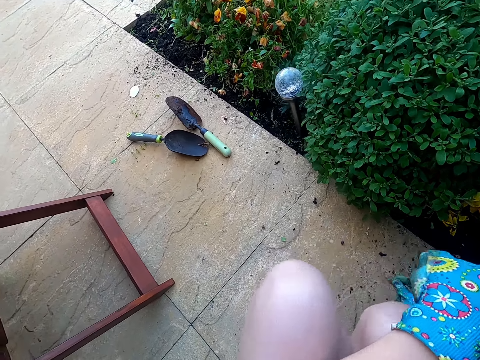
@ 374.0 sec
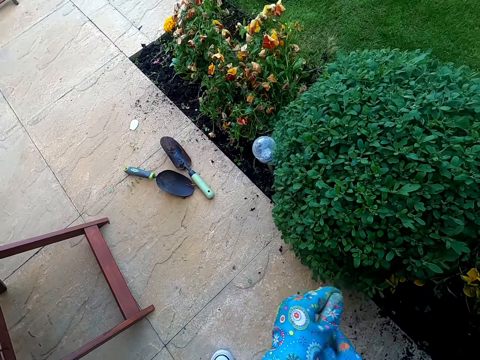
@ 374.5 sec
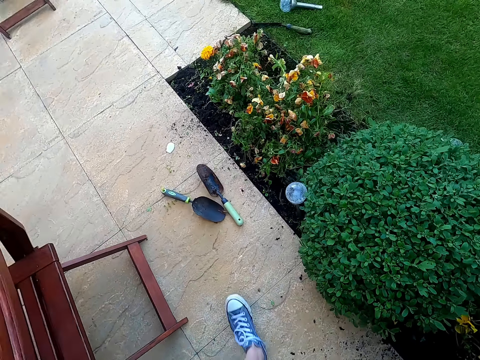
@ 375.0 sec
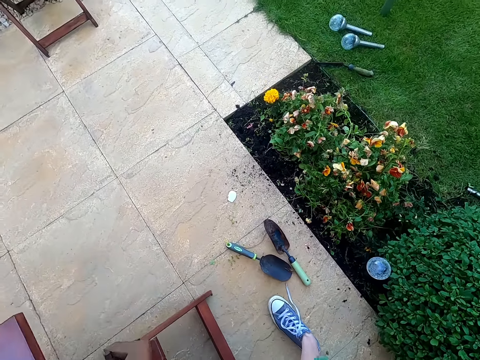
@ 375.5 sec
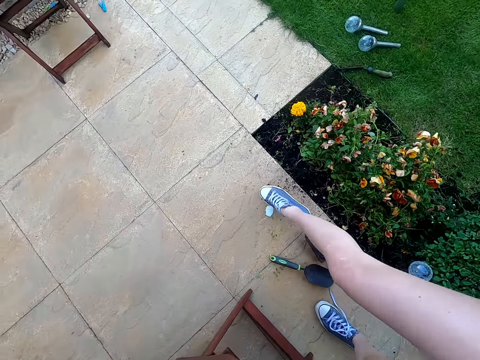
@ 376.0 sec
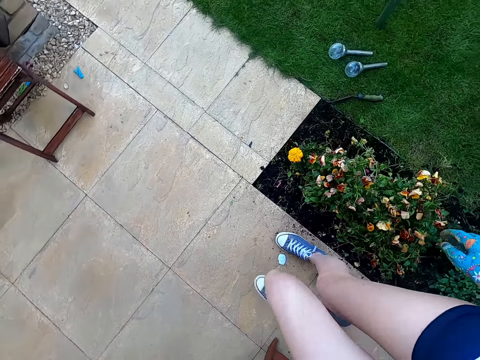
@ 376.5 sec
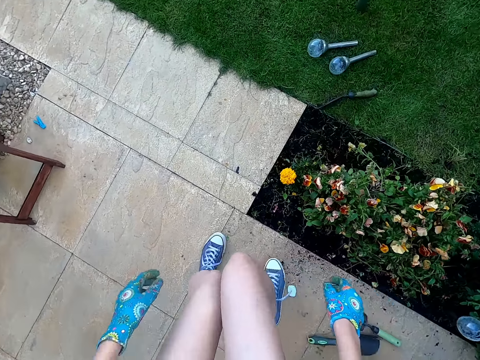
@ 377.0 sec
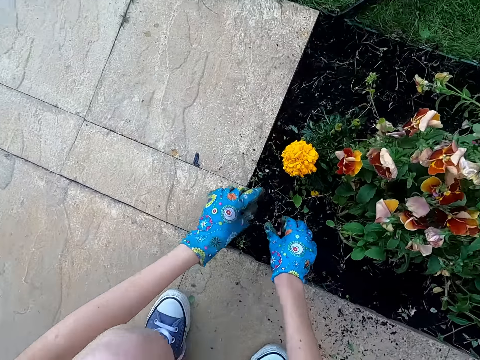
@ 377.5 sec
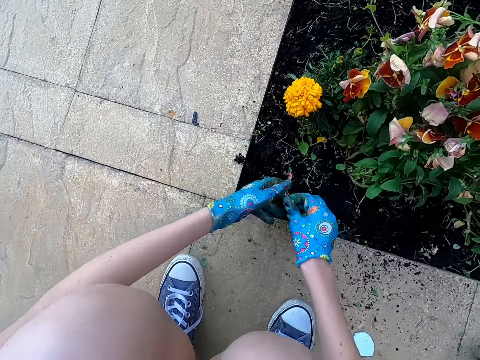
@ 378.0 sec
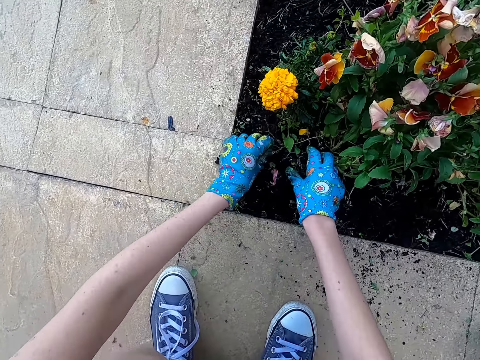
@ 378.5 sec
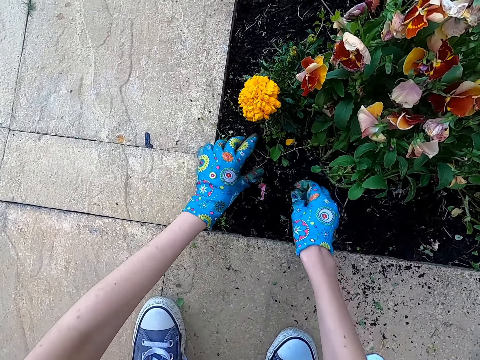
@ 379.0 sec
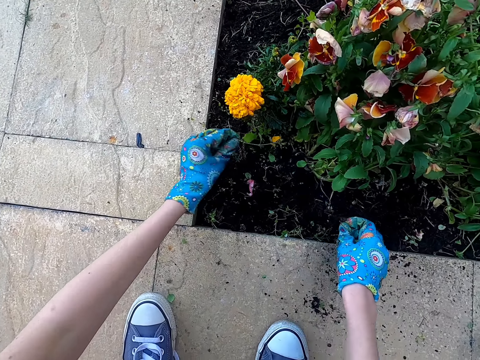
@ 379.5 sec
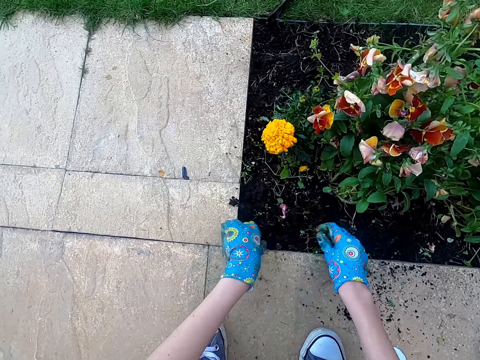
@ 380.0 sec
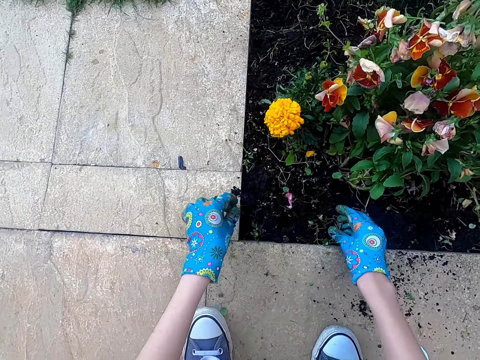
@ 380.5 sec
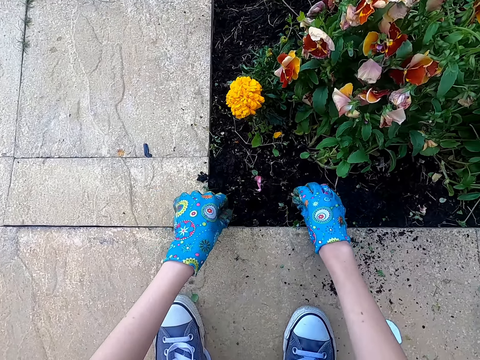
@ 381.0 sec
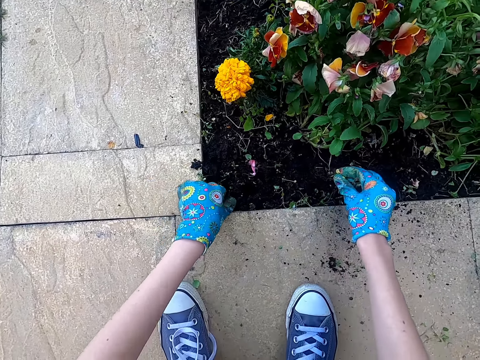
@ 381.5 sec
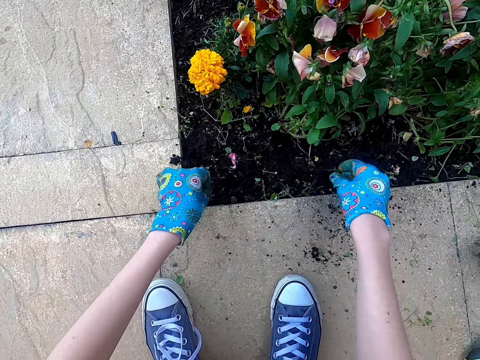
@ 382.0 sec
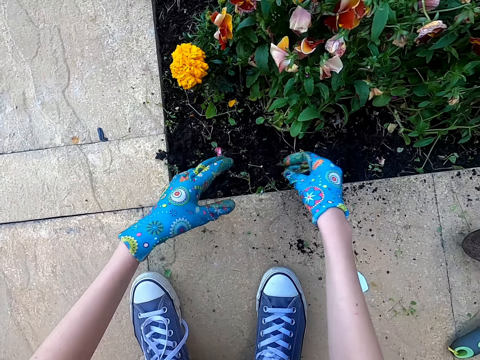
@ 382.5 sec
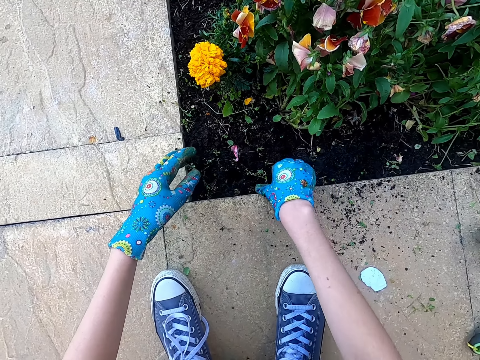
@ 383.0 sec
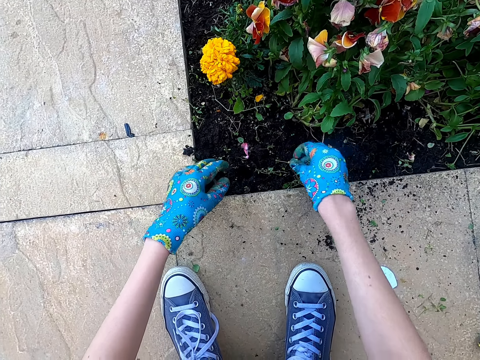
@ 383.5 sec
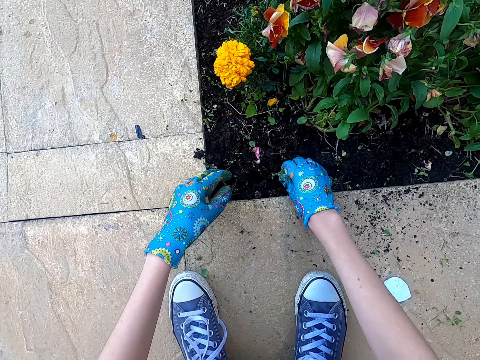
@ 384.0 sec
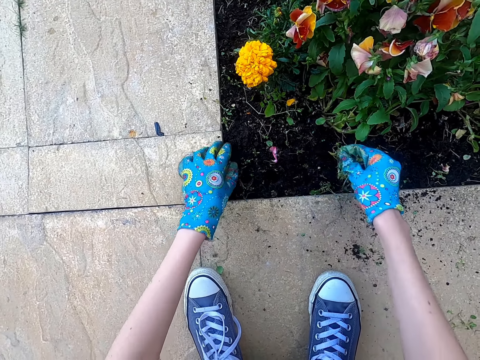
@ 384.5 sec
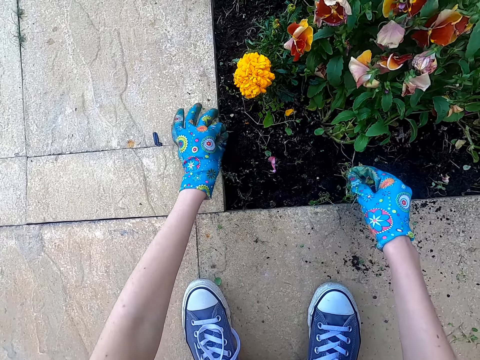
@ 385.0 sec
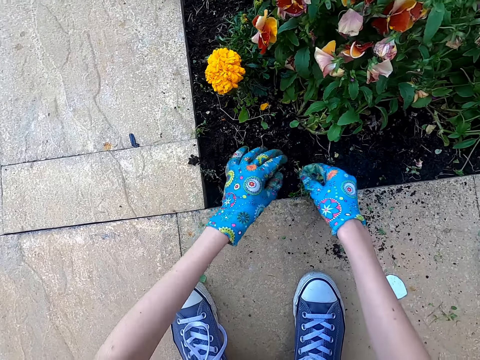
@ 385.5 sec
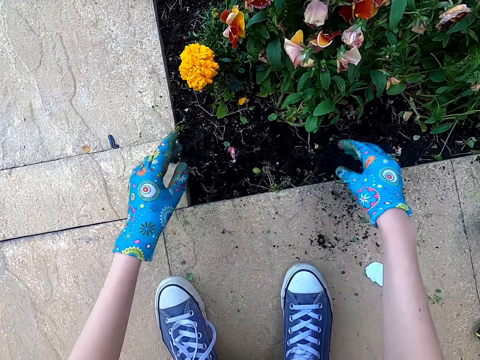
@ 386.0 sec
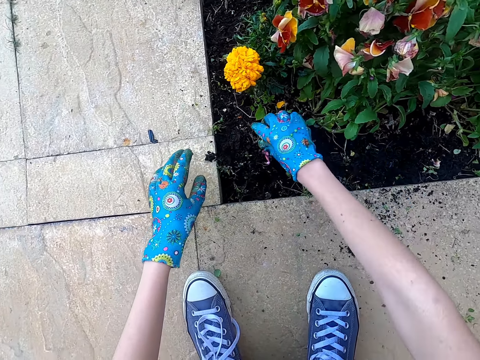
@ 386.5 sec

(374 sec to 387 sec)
The camera wearer walks around. They collect small plants. They remove the leaves from the ground.

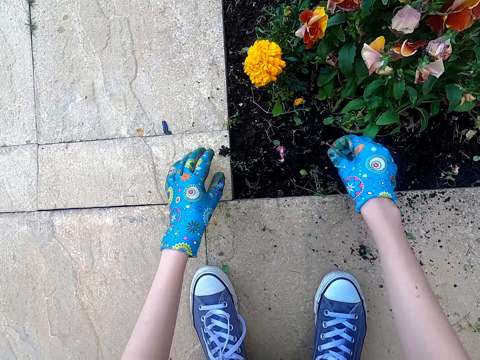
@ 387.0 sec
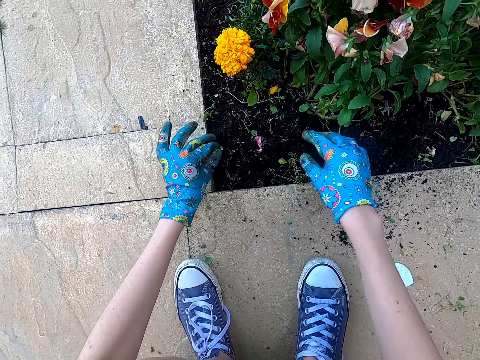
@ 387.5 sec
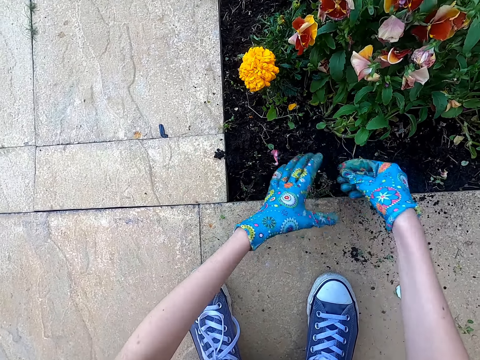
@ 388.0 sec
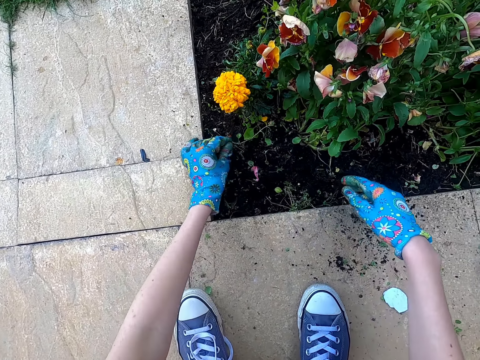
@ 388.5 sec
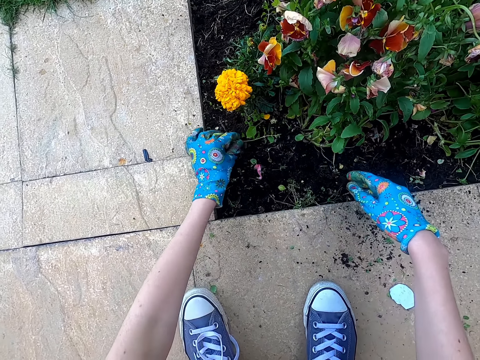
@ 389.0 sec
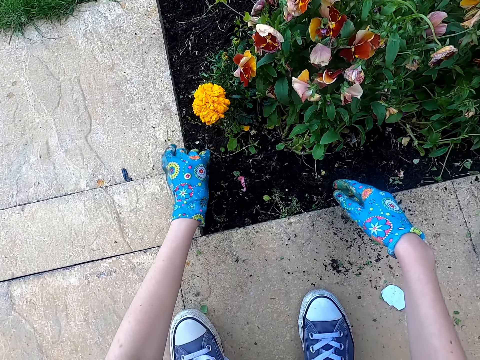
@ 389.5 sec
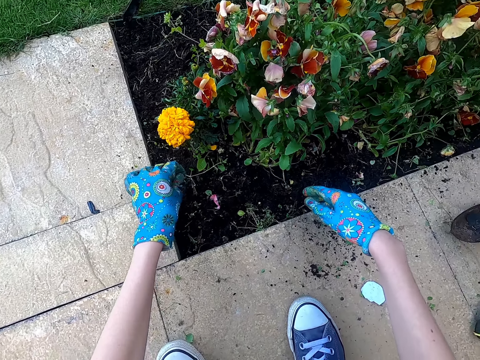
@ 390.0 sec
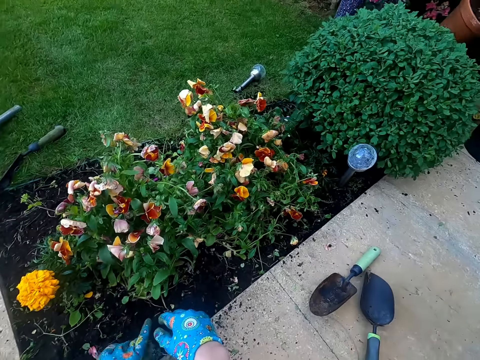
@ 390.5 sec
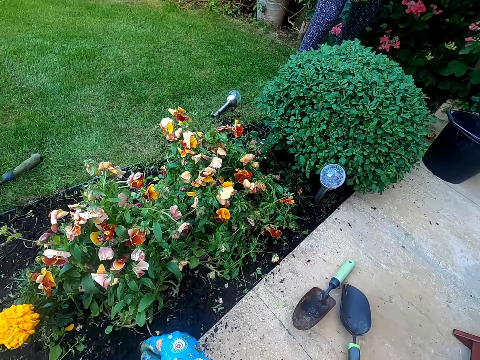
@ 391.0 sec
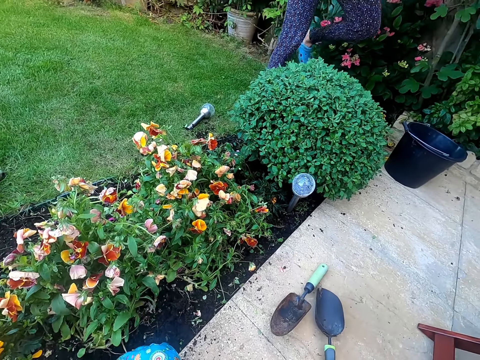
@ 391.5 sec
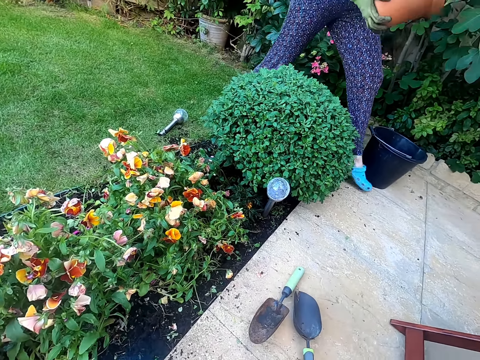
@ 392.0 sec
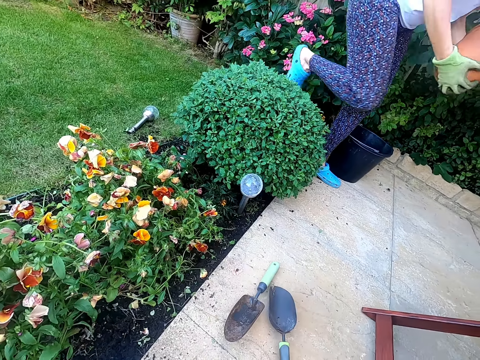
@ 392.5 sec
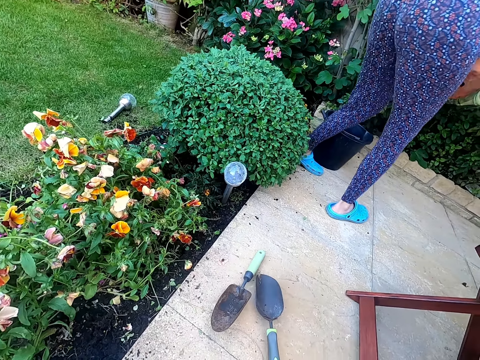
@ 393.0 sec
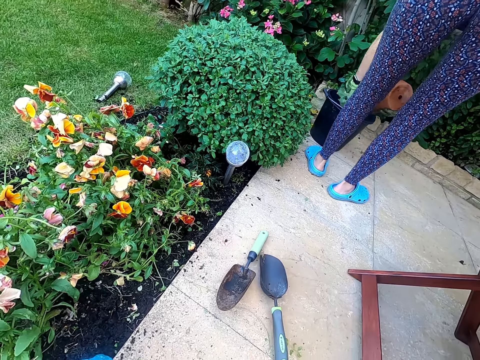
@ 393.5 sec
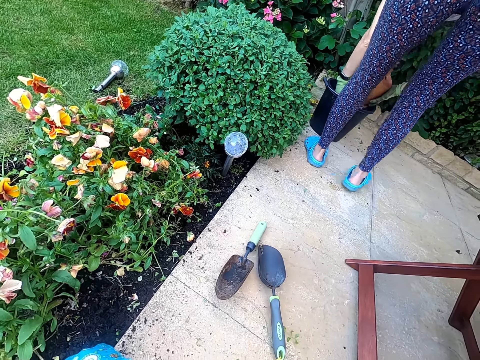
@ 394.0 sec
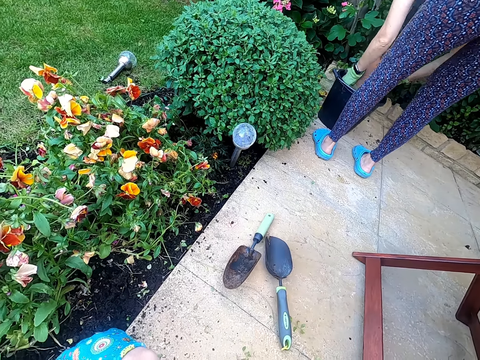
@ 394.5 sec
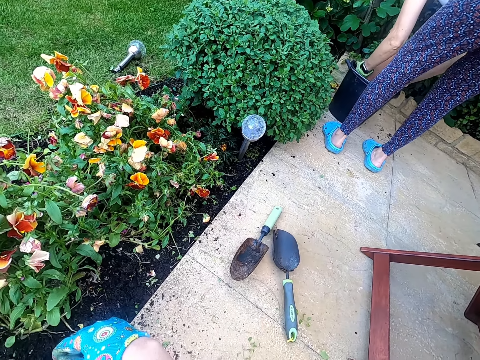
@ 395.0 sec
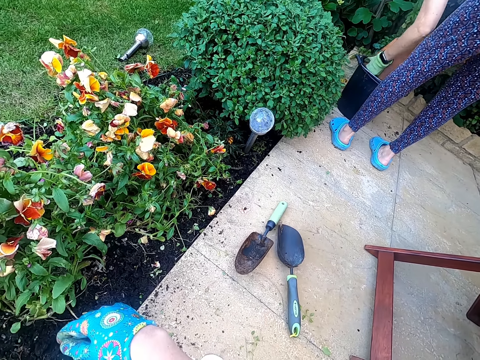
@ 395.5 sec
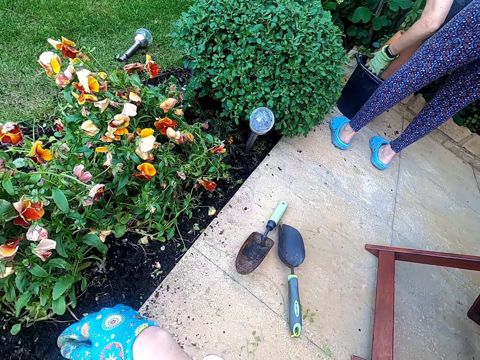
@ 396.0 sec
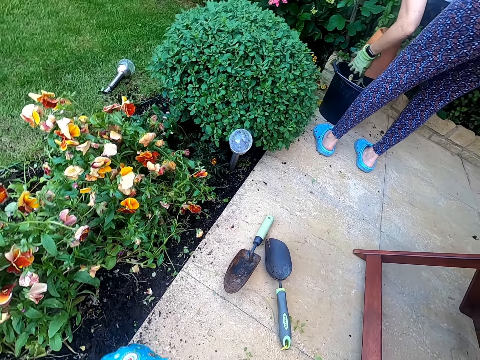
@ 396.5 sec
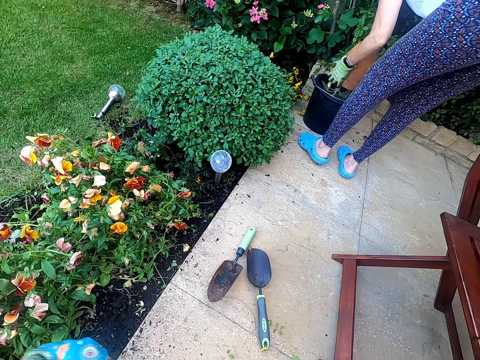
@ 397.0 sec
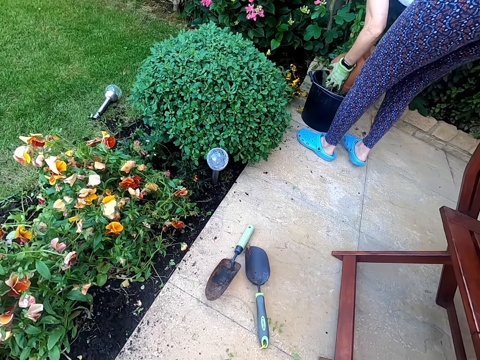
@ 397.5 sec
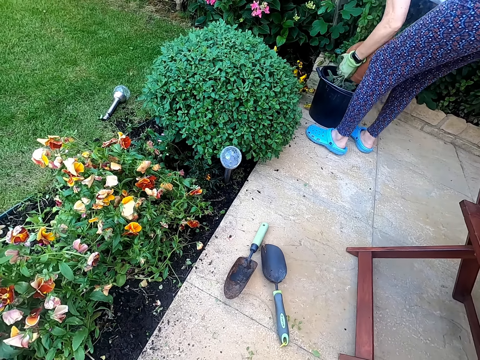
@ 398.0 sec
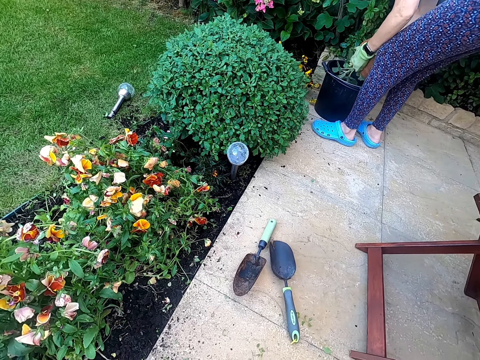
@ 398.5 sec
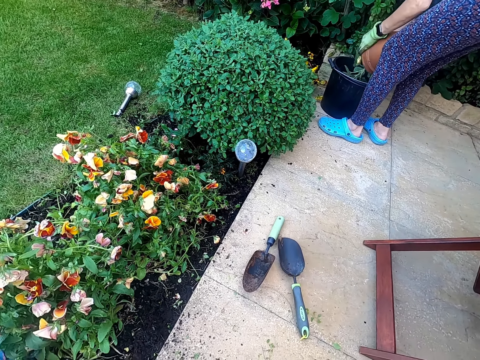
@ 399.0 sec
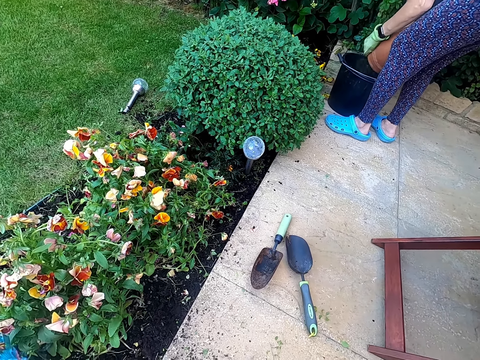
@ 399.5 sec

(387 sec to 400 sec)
A lady walks around. The lady pours the unwanted flowers or dirt on the bucket.
